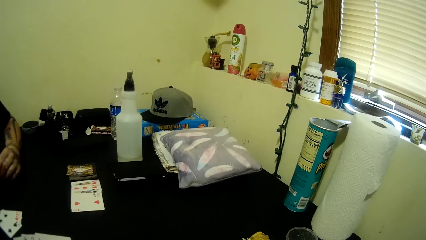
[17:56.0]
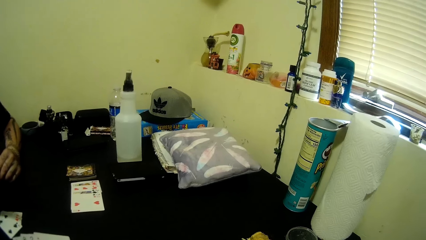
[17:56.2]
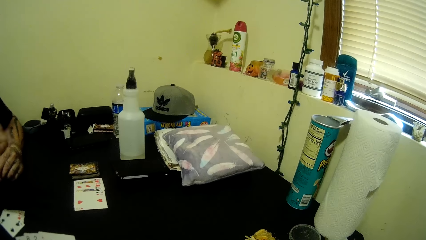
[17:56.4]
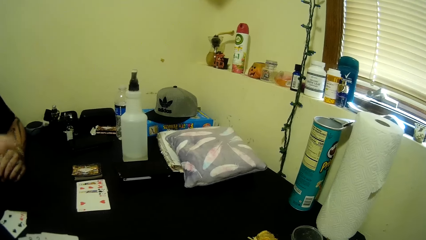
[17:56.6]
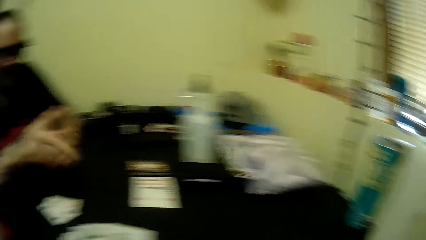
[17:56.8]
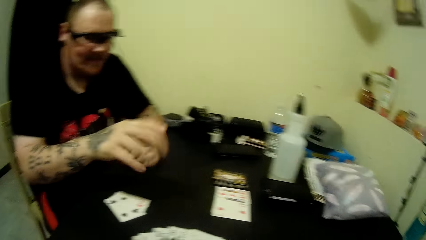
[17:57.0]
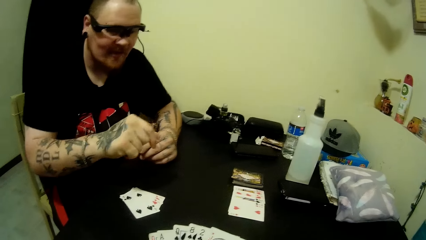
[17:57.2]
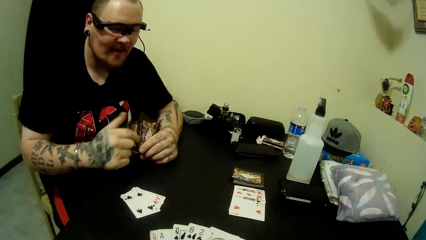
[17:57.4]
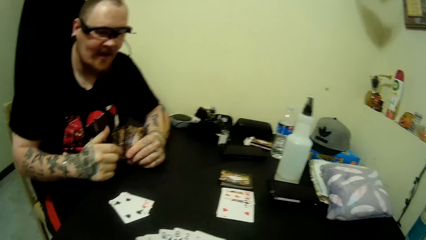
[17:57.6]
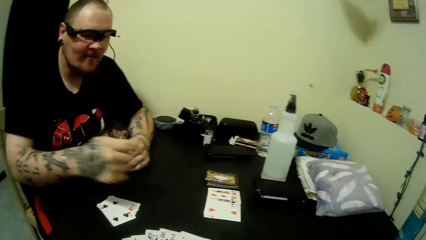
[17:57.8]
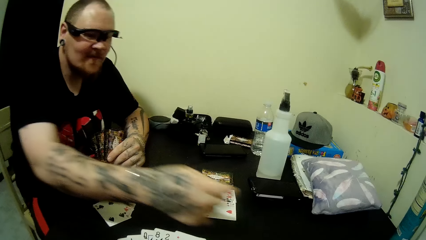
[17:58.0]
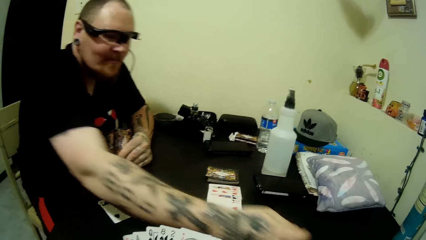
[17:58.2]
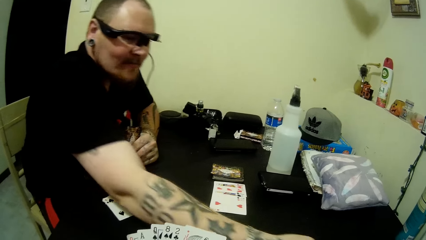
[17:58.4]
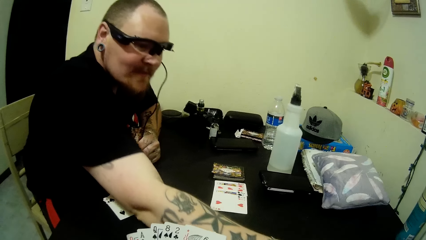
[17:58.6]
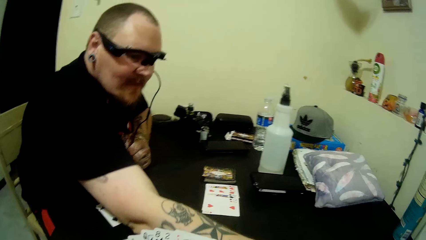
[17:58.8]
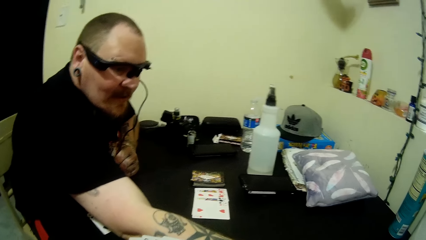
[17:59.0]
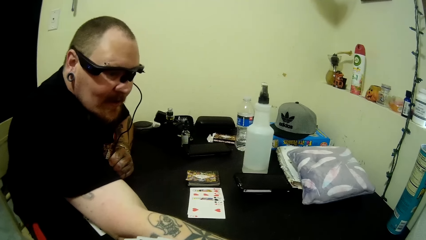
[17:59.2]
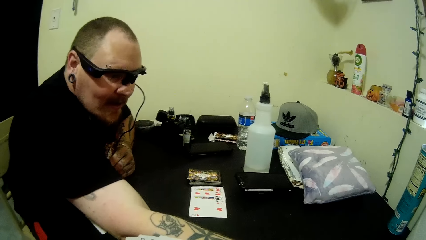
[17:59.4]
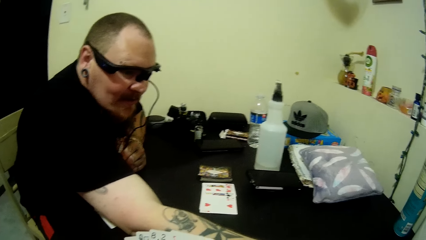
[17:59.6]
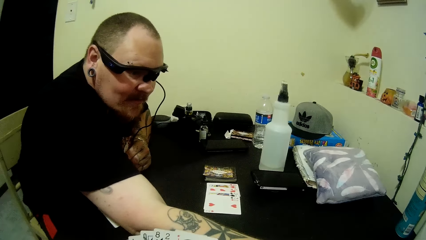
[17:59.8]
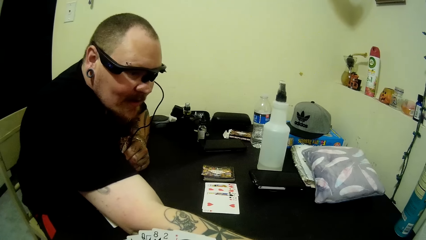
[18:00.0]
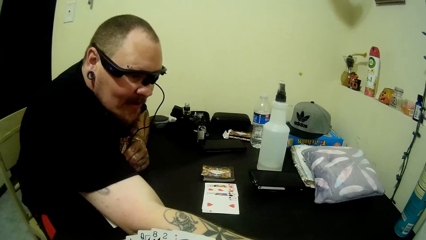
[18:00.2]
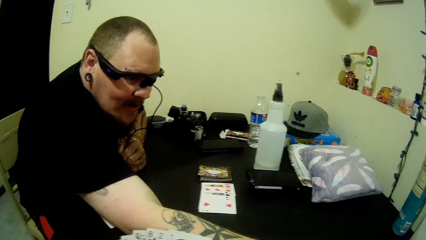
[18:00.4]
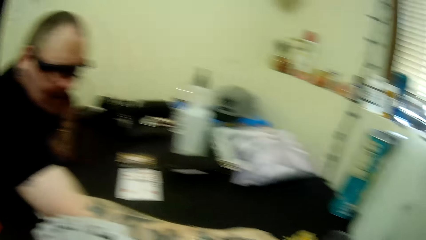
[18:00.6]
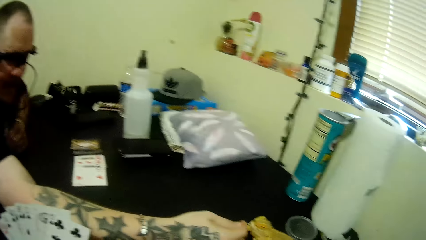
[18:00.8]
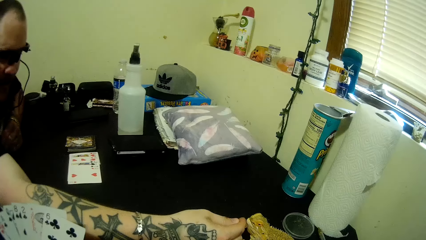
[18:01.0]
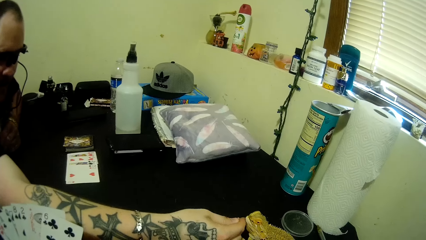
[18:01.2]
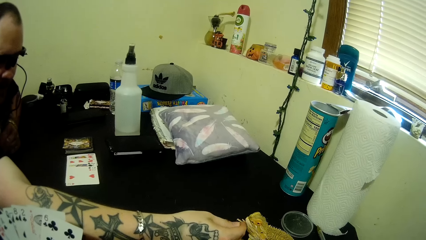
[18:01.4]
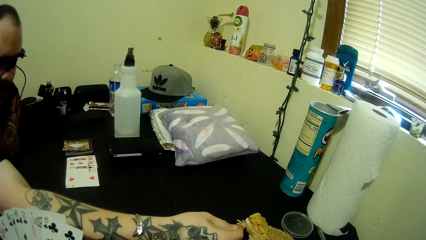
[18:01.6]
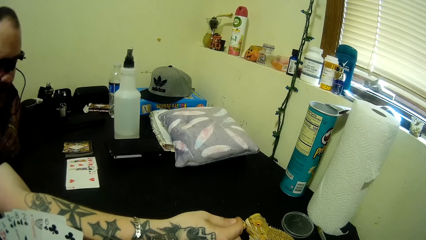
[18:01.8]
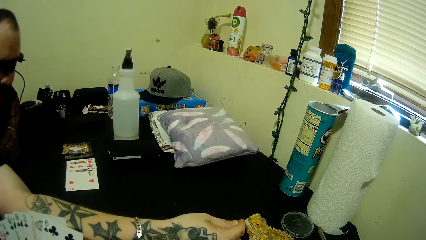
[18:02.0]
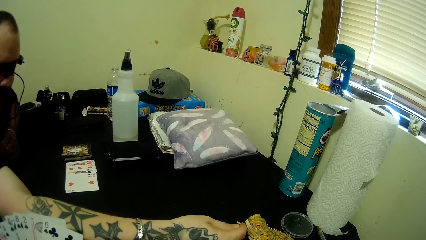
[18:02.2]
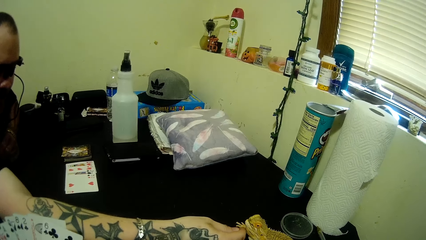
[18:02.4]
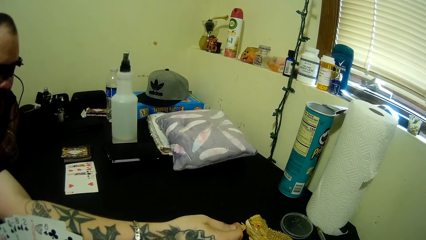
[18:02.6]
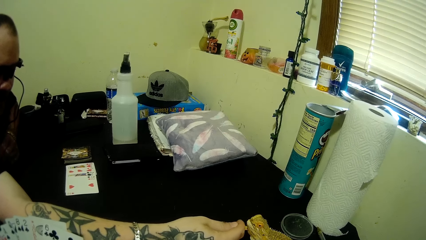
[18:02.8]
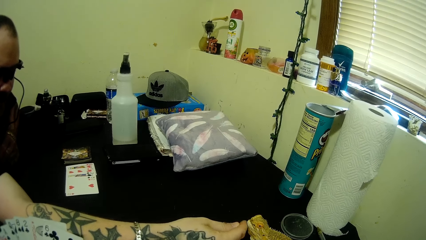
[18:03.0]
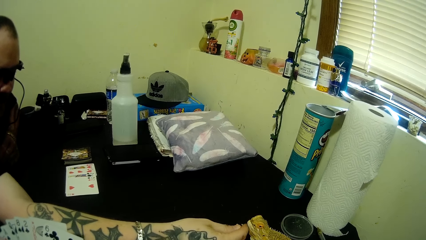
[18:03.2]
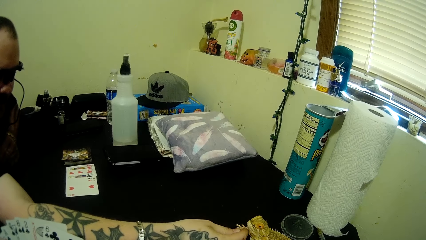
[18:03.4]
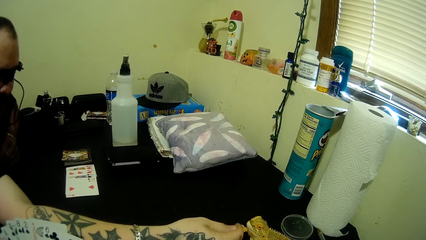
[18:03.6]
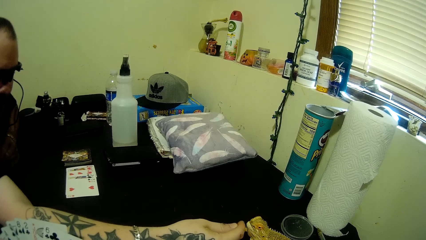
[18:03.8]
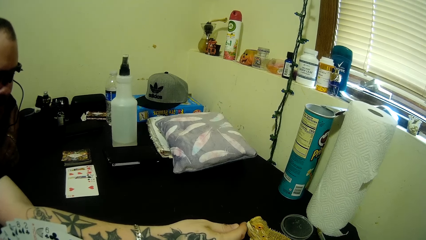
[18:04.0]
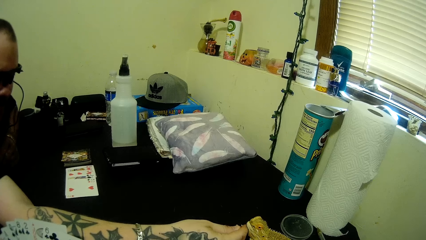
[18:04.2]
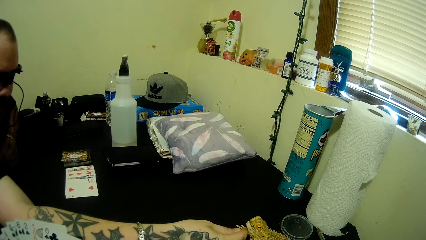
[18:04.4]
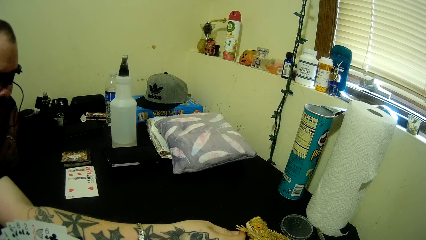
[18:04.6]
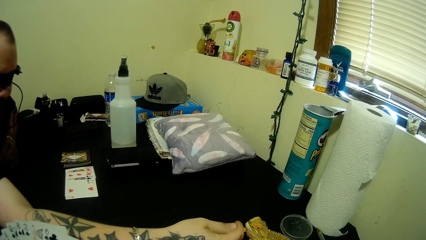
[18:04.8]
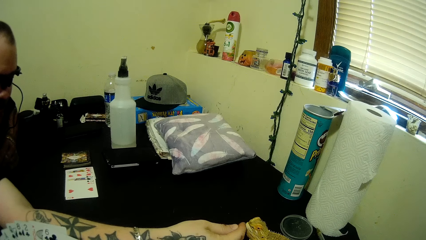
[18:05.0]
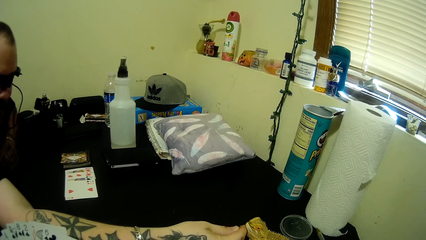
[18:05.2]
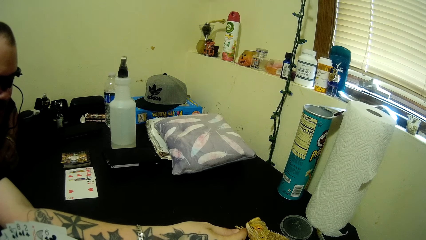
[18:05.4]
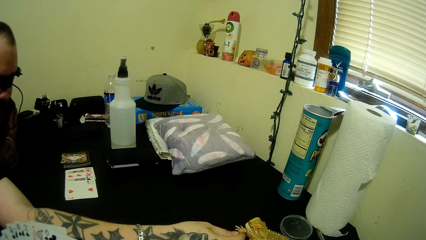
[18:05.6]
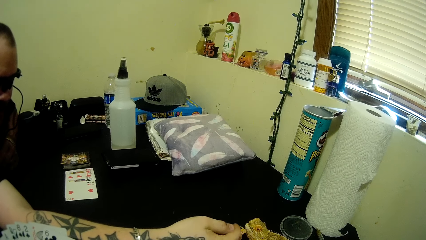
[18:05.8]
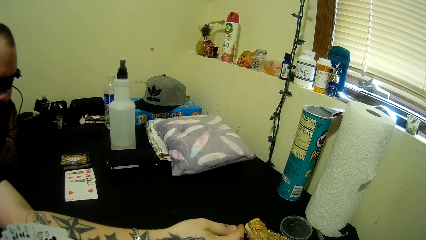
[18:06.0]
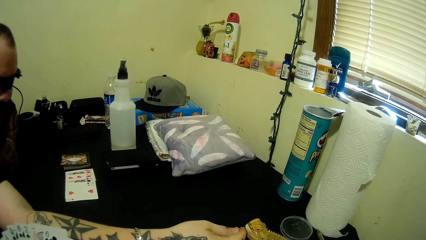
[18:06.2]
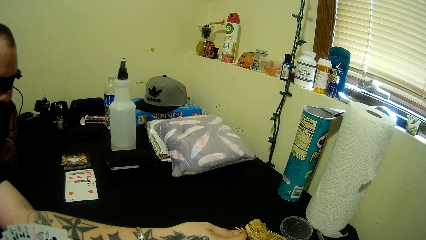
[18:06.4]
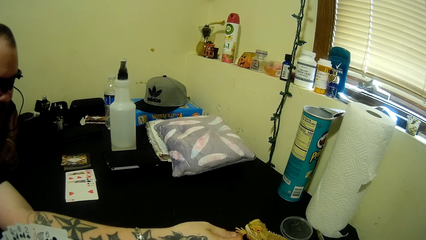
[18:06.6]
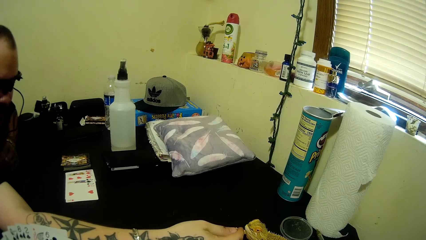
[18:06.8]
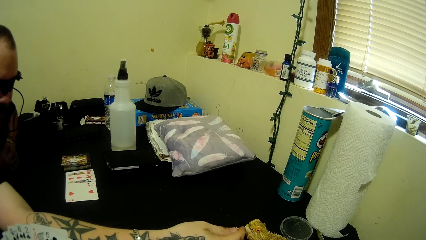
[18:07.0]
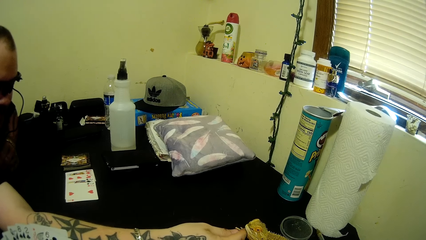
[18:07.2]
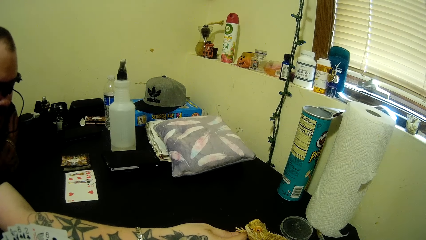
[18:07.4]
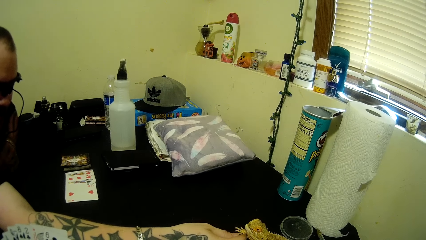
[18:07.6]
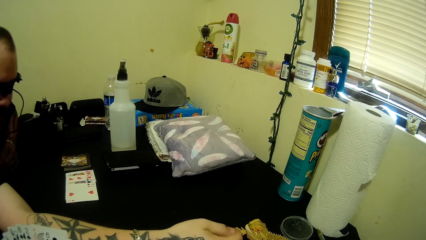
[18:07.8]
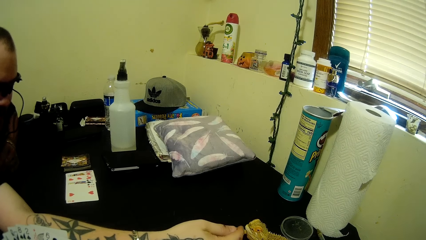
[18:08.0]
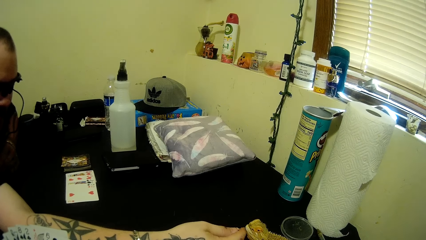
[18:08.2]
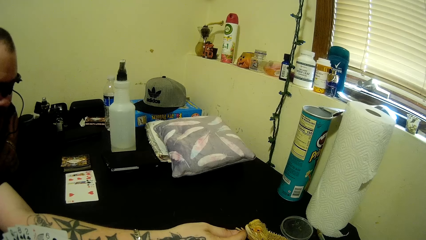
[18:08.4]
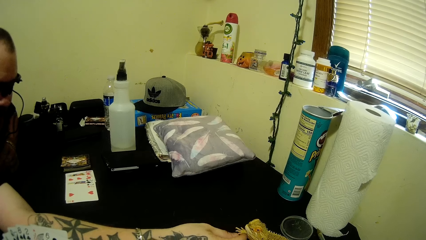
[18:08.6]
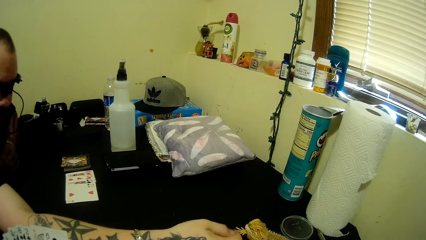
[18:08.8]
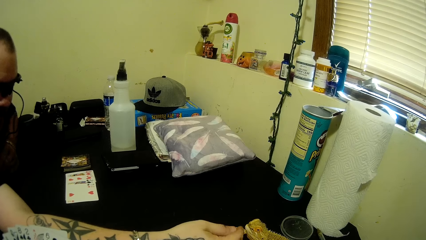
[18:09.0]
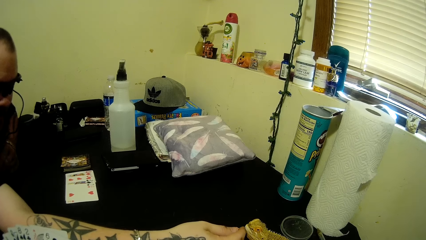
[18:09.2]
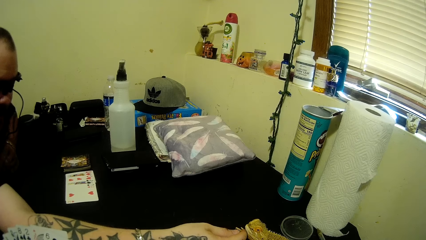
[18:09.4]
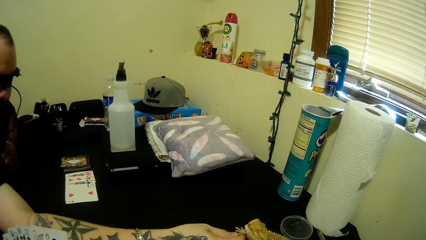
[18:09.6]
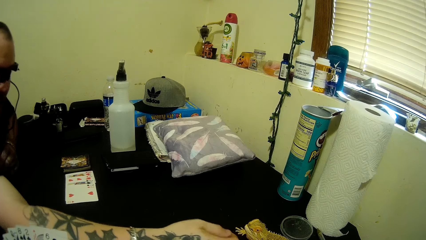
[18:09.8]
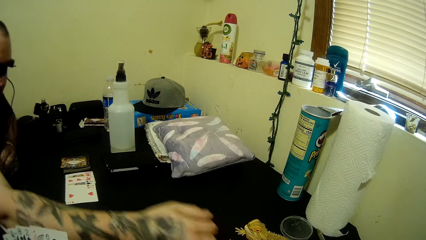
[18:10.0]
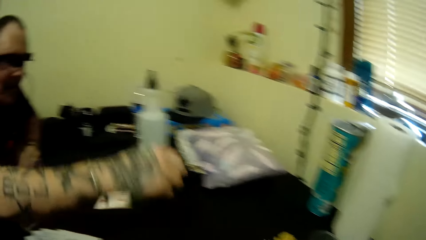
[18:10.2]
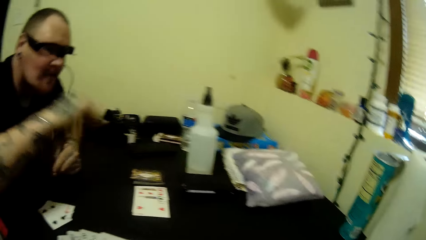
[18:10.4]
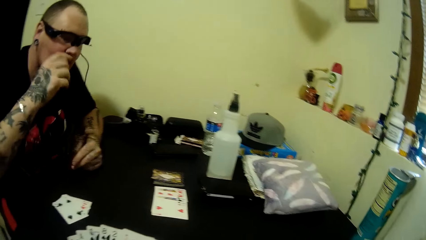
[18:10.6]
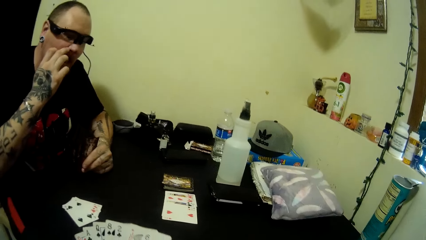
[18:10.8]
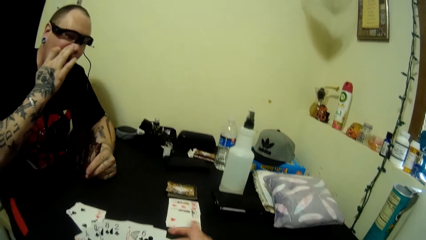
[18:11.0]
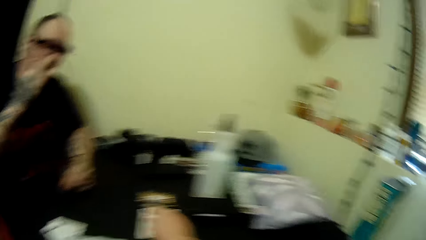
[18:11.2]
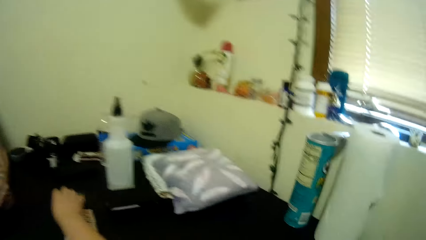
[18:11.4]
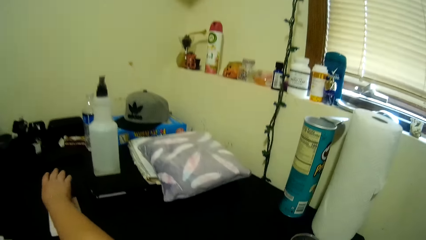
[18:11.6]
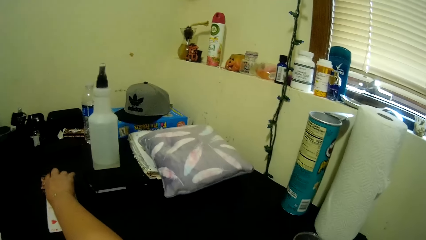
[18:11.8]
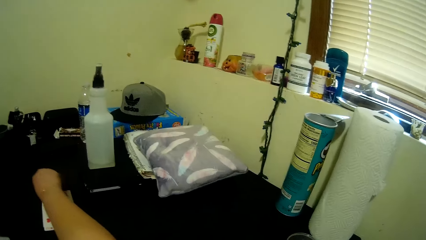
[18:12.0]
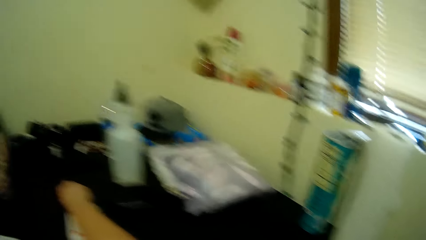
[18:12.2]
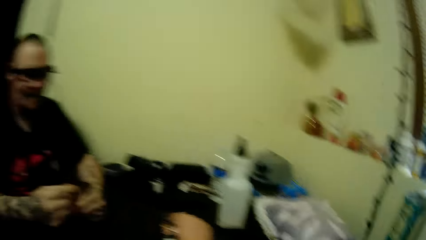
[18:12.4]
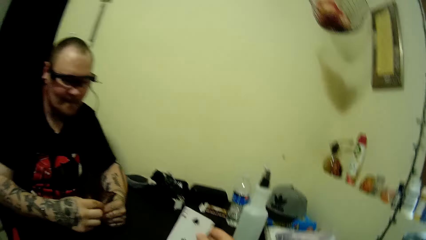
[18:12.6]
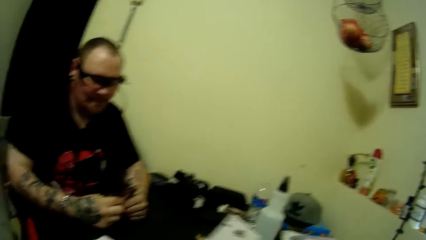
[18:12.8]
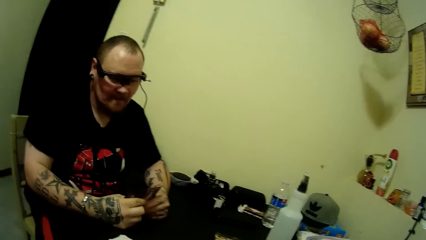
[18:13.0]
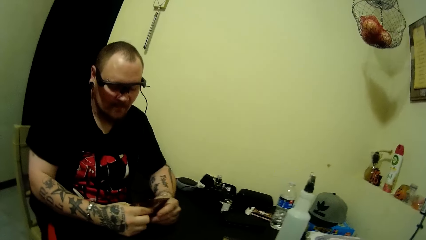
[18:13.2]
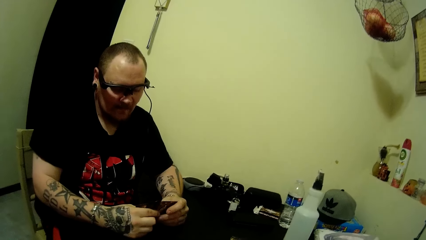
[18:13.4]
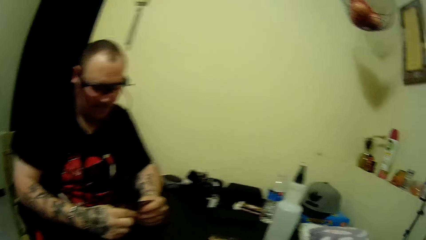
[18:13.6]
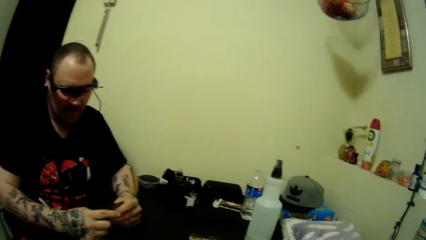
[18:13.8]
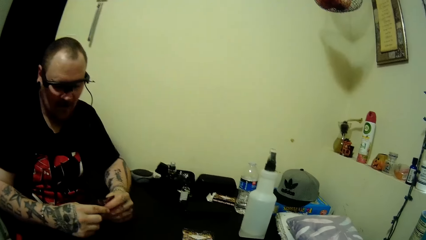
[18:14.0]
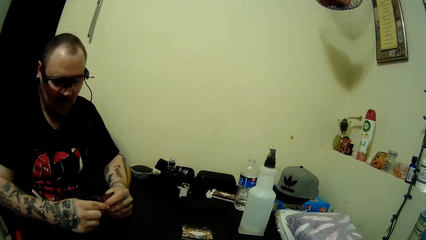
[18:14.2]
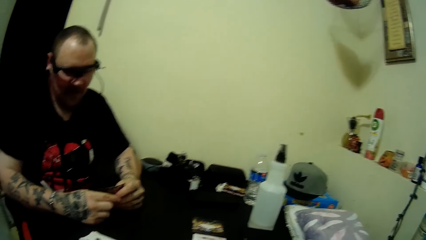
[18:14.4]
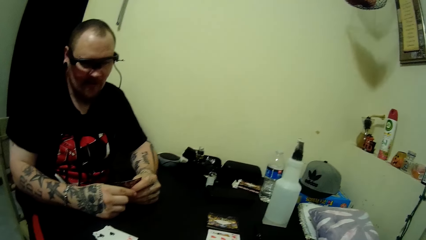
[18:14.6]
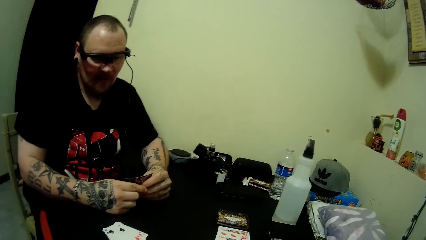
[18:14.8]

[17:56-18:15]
The camera wearer talks to a man. They arrange the card. The man touches the chameleon on the table. The camera wearer moves the hand on something and touches the cheeks. The man touches his face. The camera wearer talks to the man and picks a card from the table. The man picks the cards.
